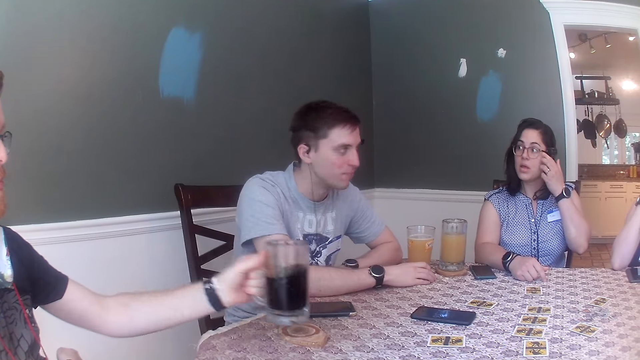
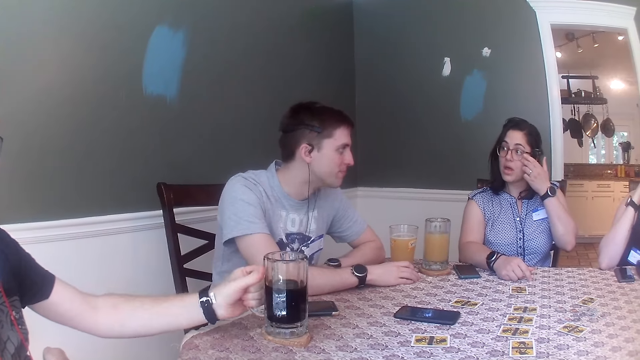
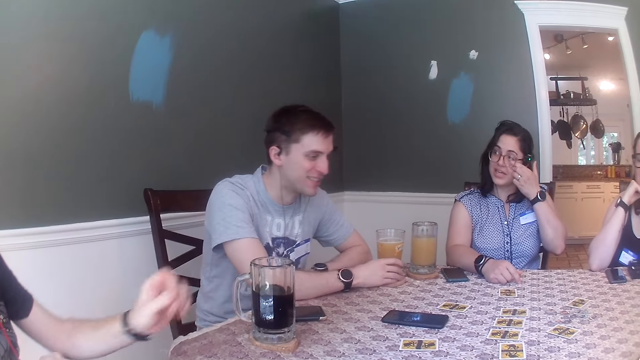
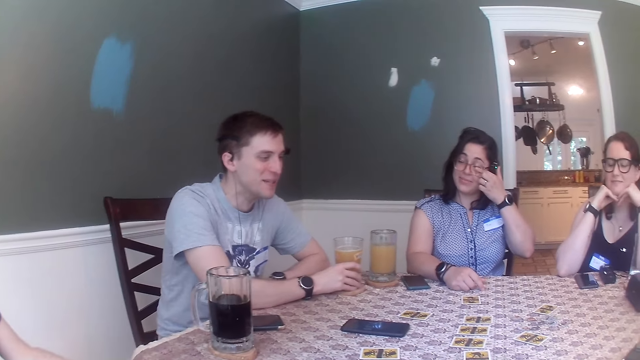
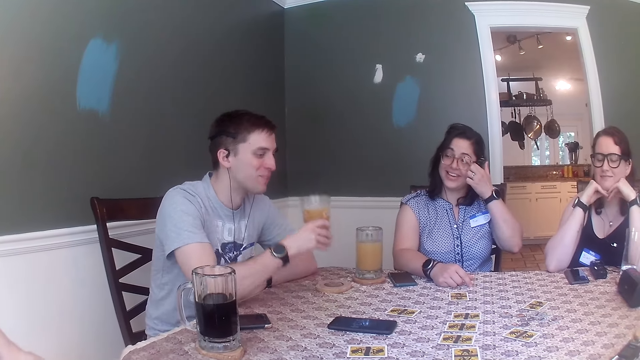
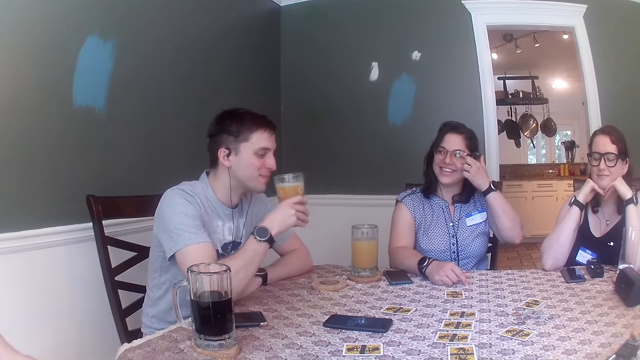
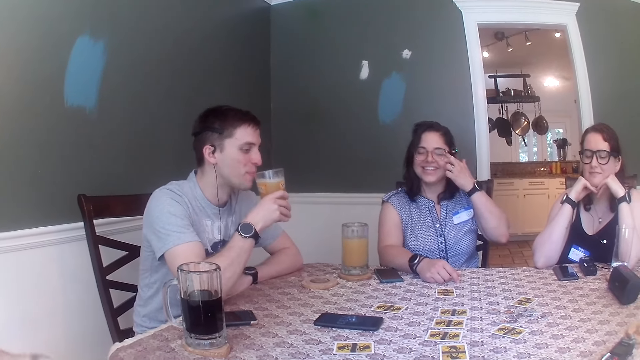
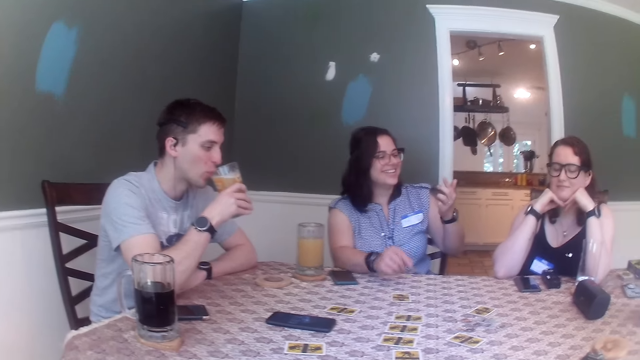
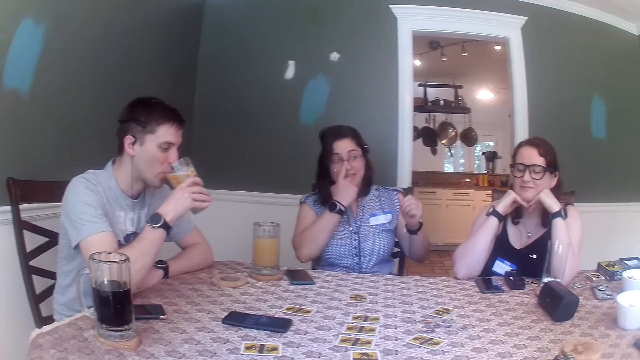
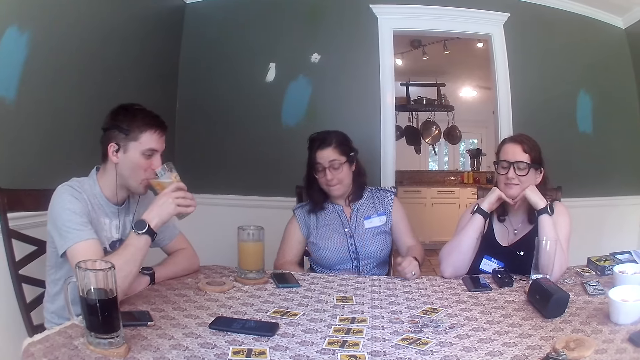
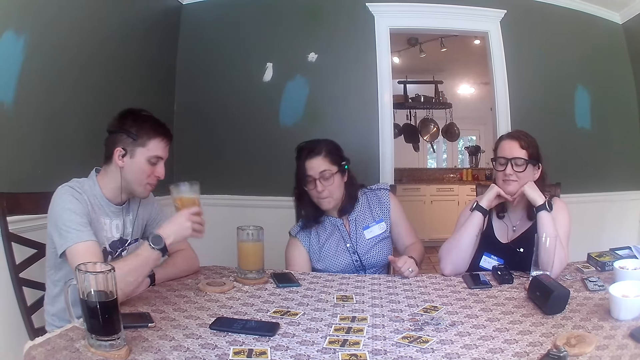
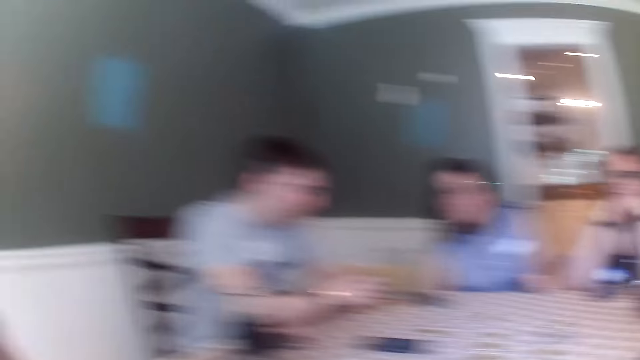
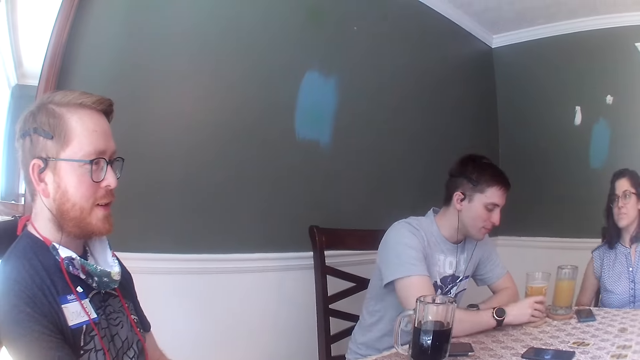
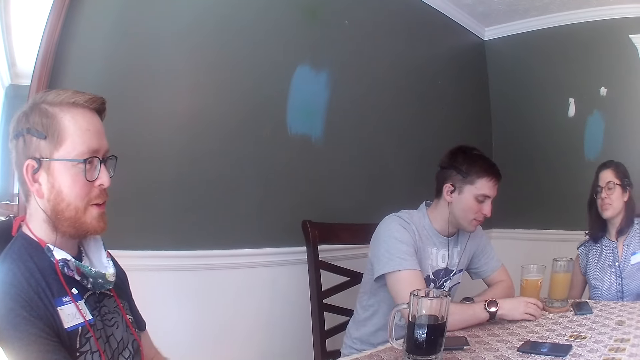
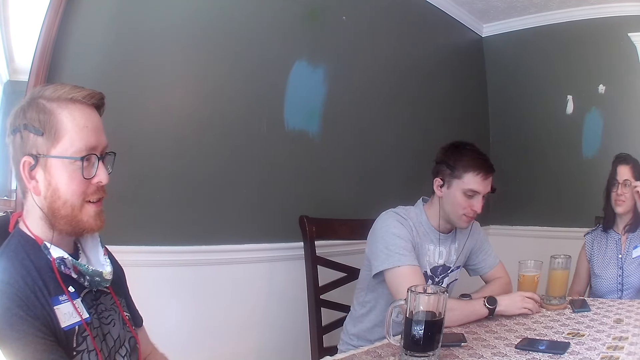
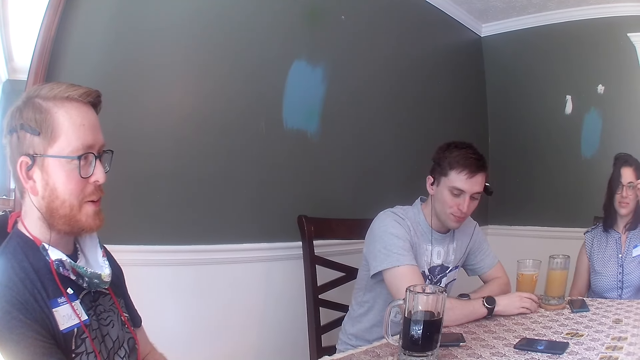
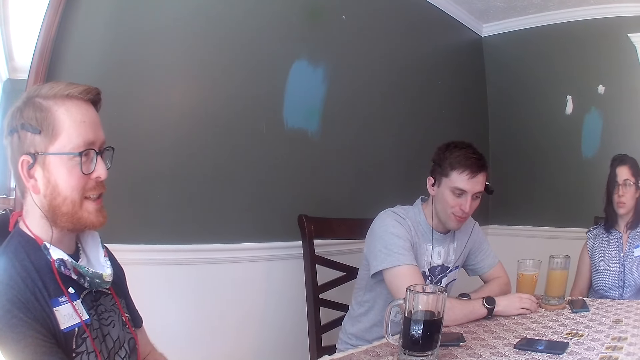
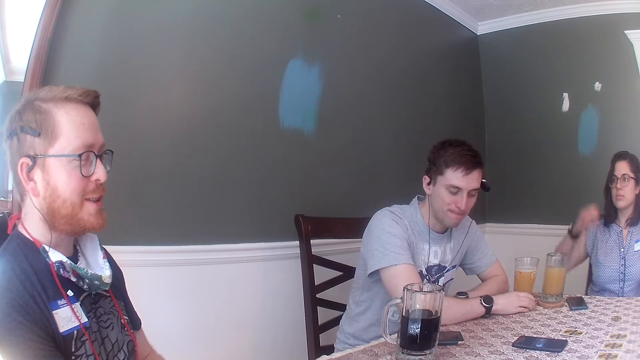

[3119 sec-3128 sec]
A man lifts a cup. The man places the cup of soft drink on a coaster on the table with his left hand. Another man picks up a cup of juice from the coaster on the table with his right hand. The other man drinks from the cup of juice with his right hand. A woman adjusts her glasses. The other man places the cup of drink on the coaster on the table with his right hand. The other man moves the coaster on the table with his right hand. The camera wearer looks at the first man.

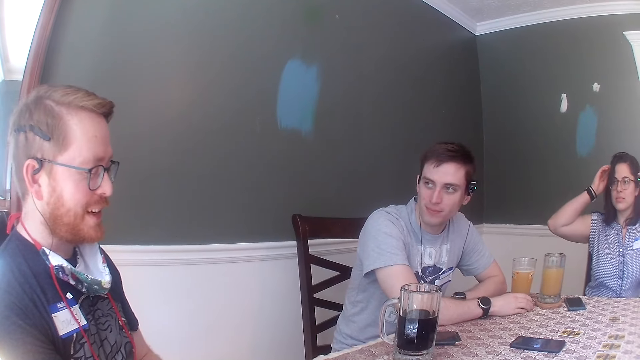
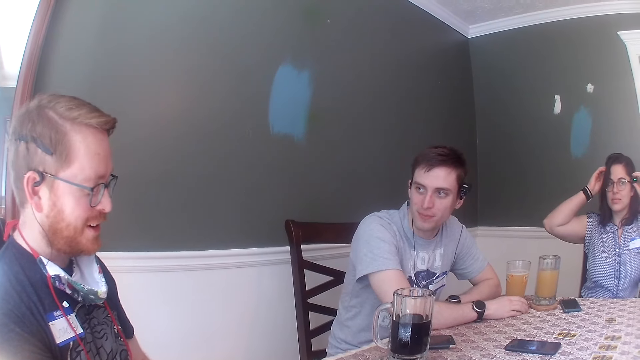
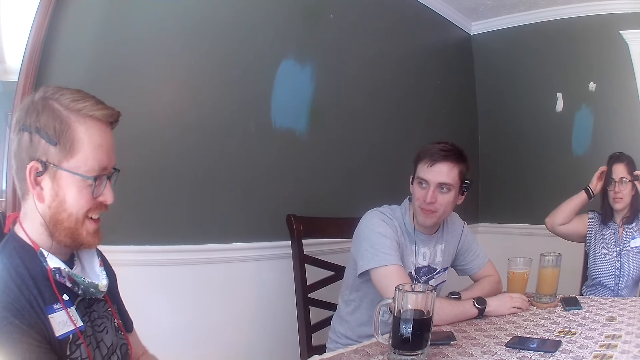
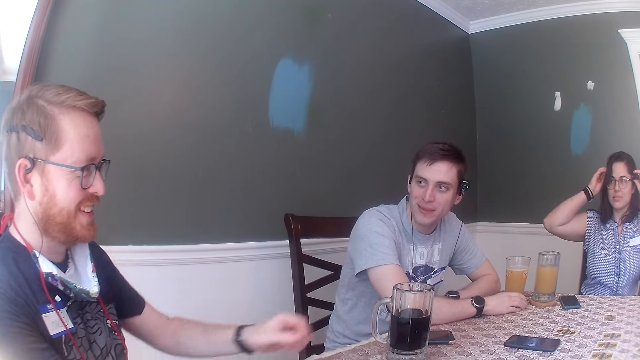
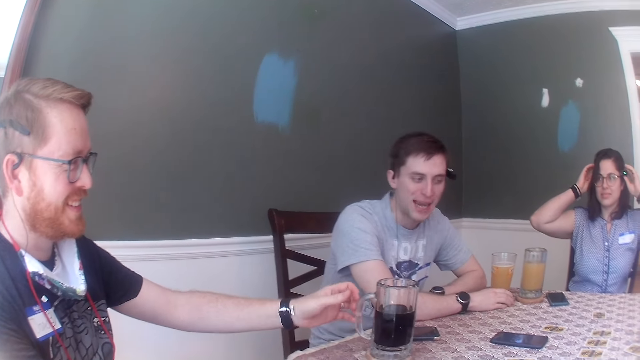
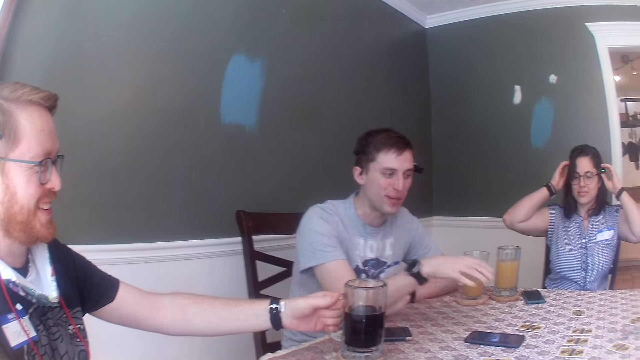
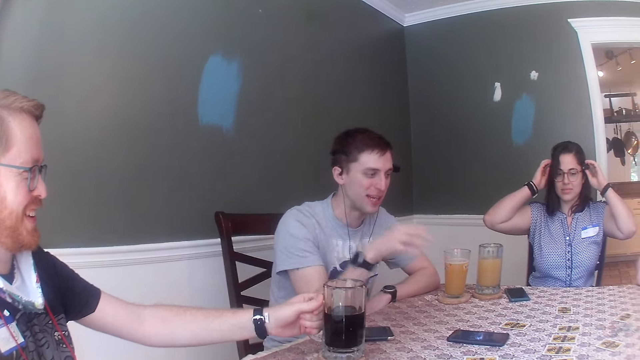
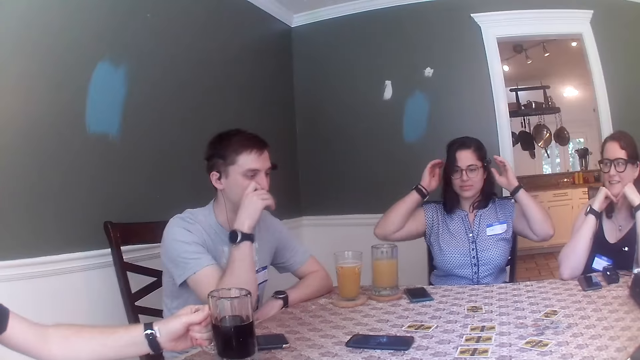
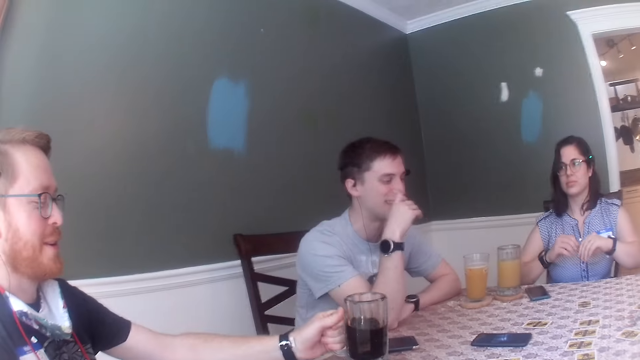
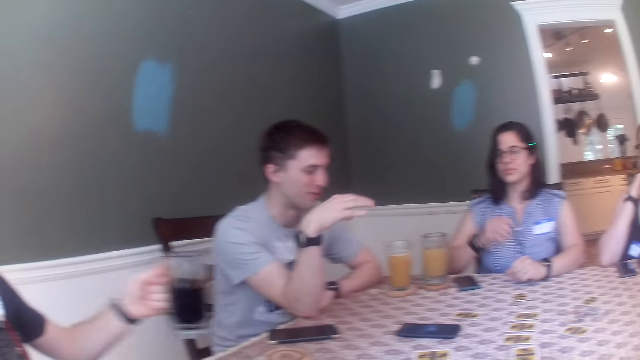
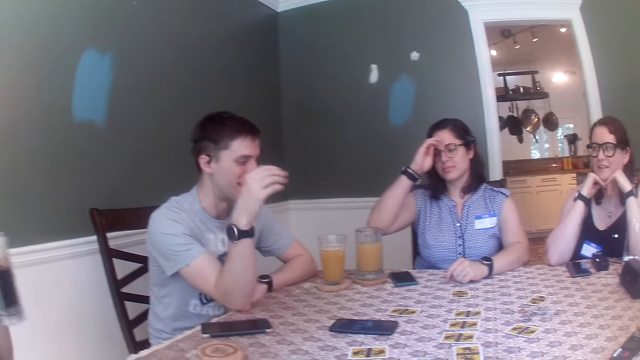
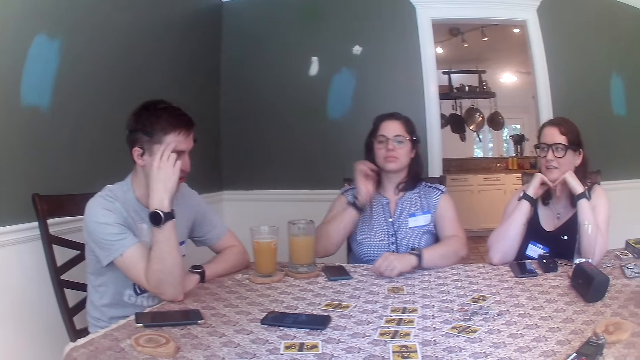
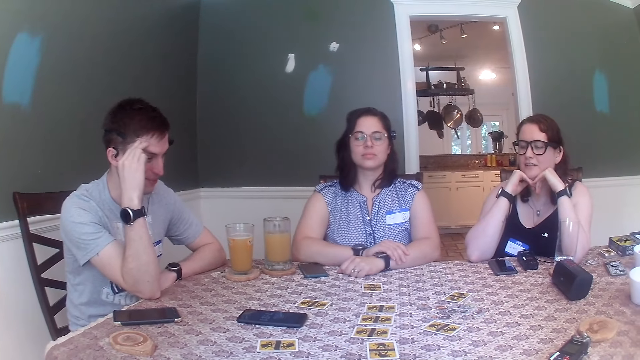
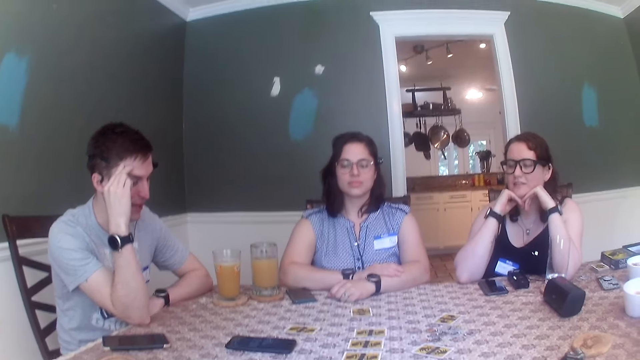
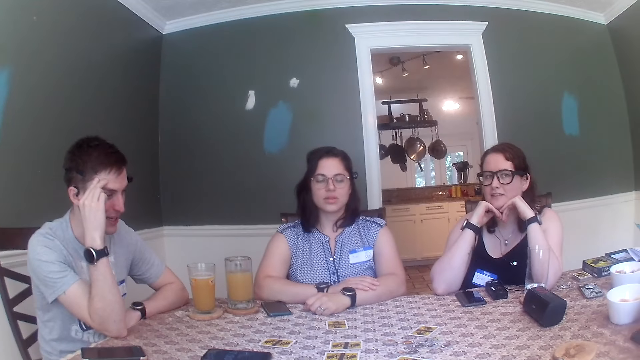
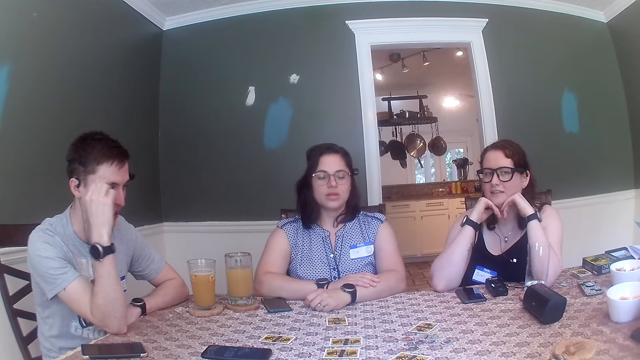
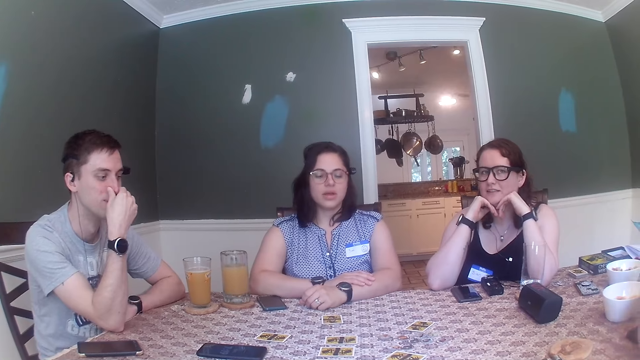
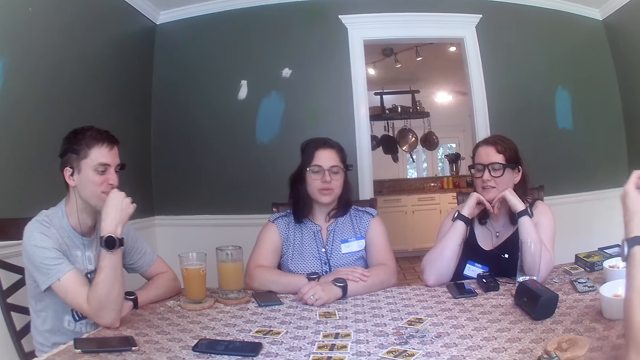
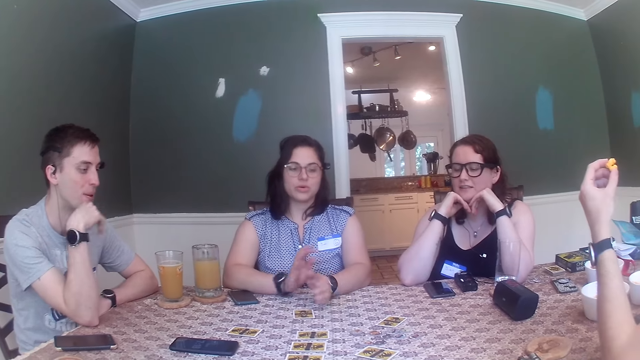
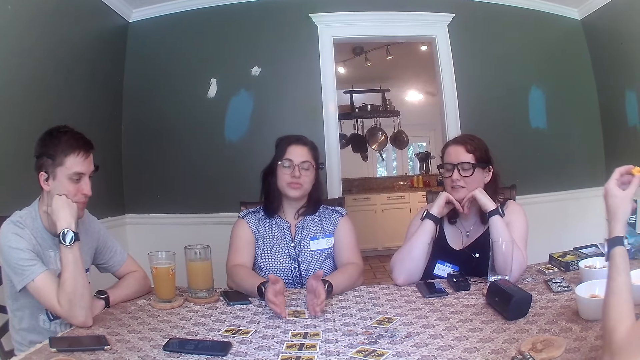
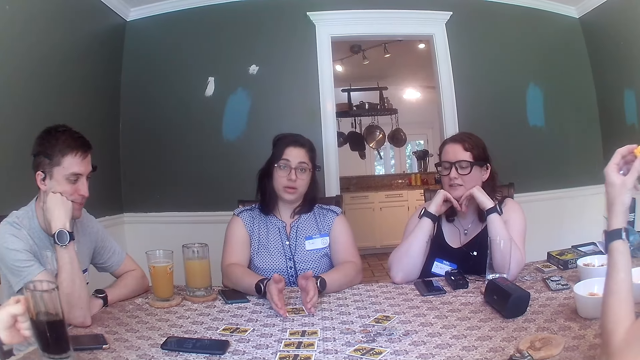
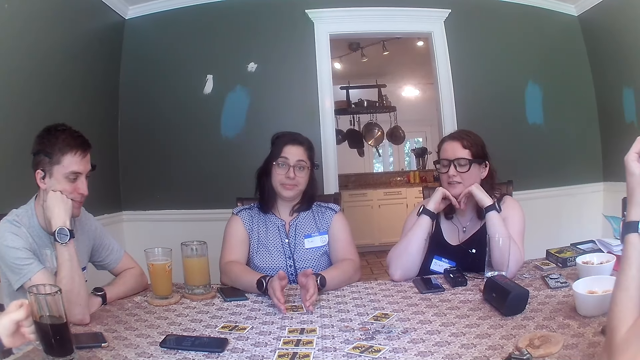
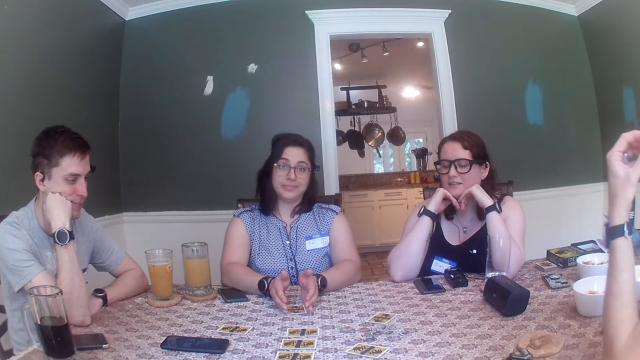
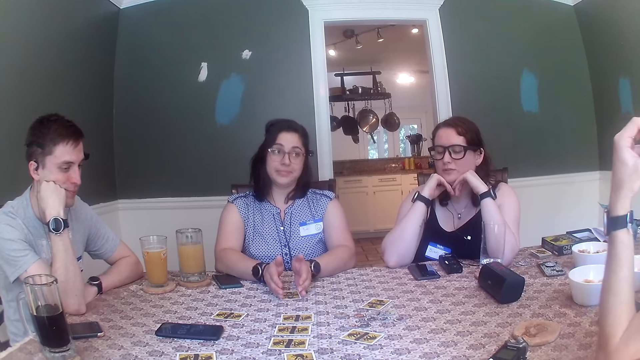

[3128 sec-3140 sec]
A woman lifts her hand. A man holds a cup of soft drink on a coaster on the table with his left hand. Another man removes his right hand from the coaster on the table. The first man picks up the cup of soft drink on the coaster on the table with his left hand. The woman places her hand on the table. She lifts her hand. She places her hand on the table. Another man moves his hands. Another woman holds a card on the table with both hands. Another man eats some chips from his left hand. The first man places the cup of soft drink on the coaster on the table with his left hand.
